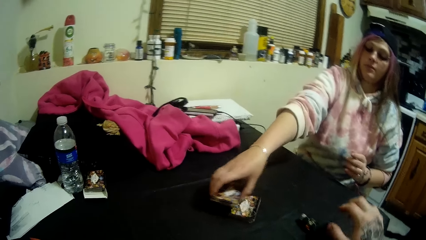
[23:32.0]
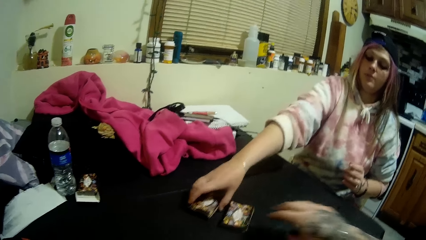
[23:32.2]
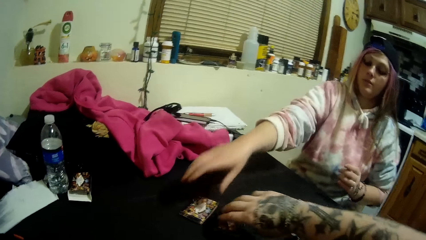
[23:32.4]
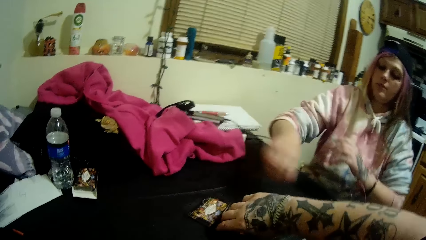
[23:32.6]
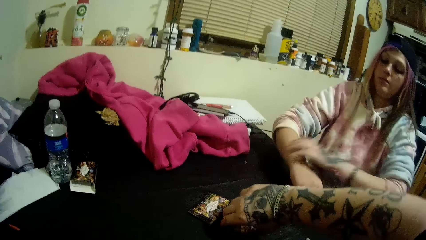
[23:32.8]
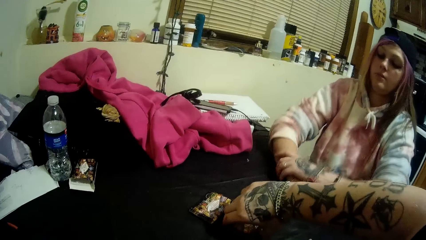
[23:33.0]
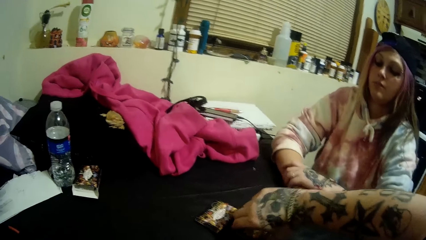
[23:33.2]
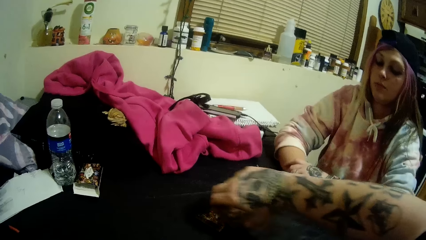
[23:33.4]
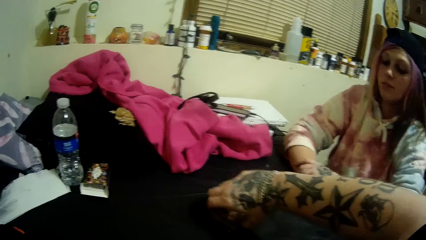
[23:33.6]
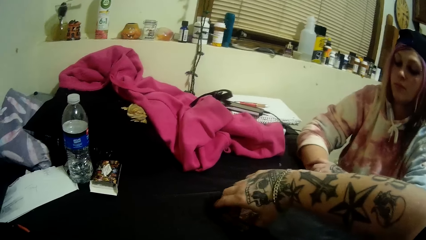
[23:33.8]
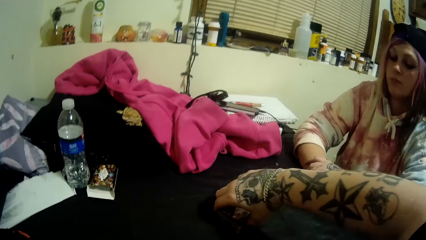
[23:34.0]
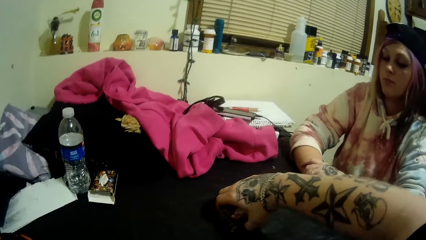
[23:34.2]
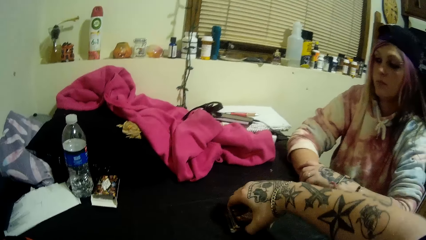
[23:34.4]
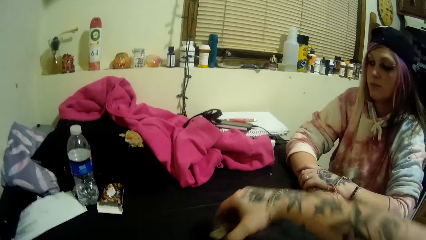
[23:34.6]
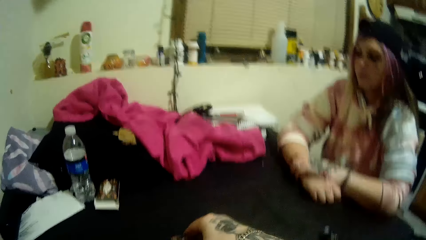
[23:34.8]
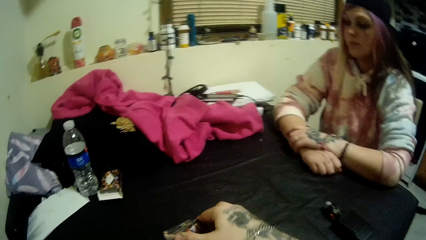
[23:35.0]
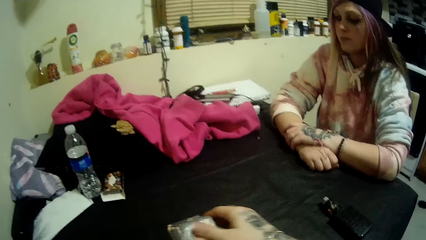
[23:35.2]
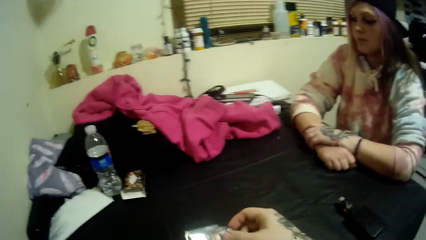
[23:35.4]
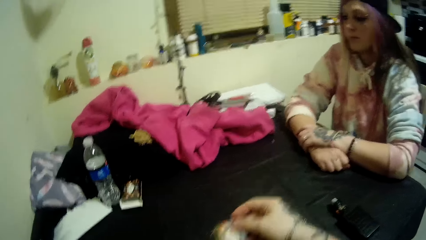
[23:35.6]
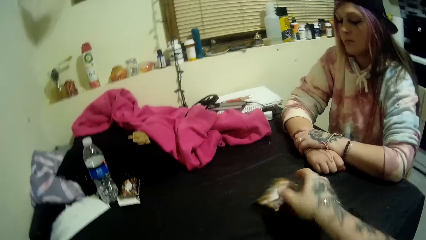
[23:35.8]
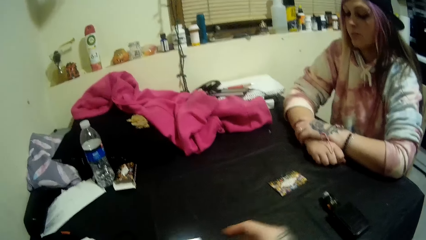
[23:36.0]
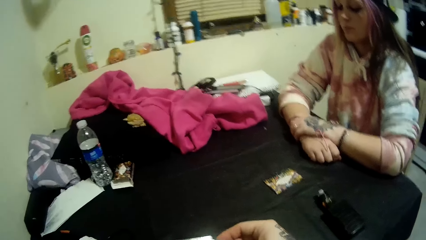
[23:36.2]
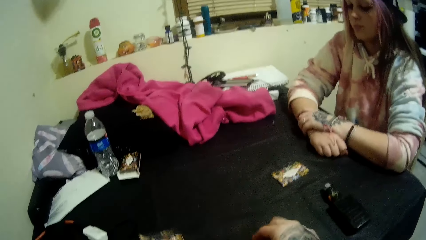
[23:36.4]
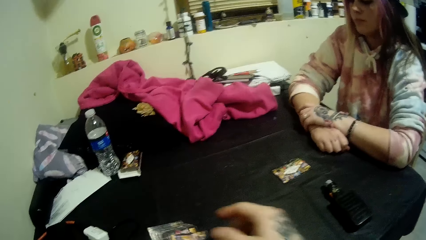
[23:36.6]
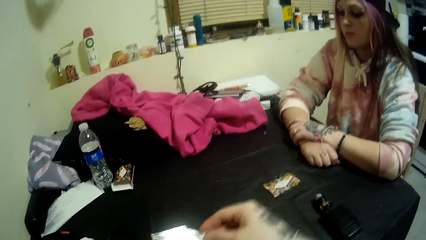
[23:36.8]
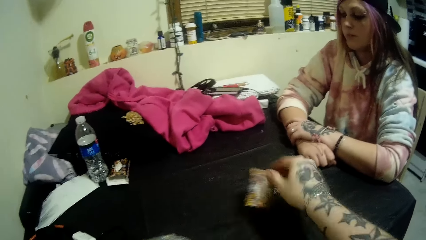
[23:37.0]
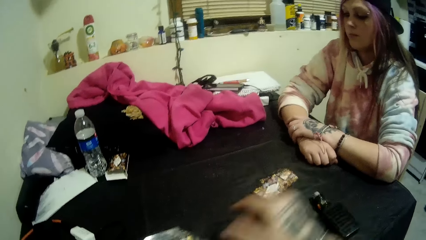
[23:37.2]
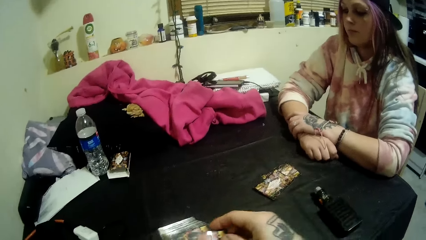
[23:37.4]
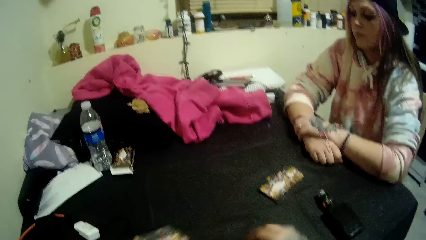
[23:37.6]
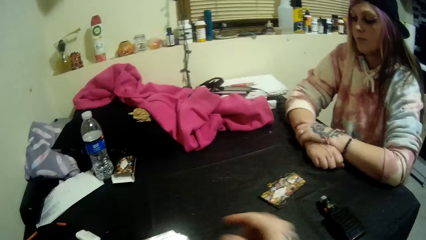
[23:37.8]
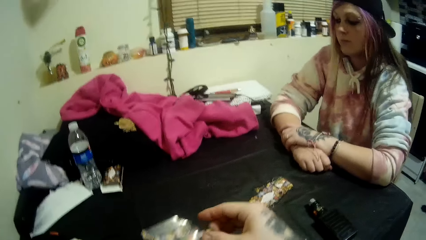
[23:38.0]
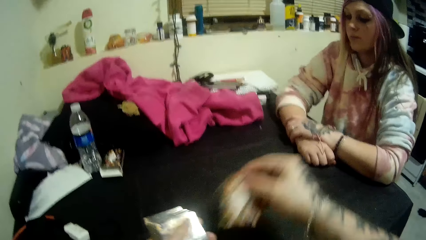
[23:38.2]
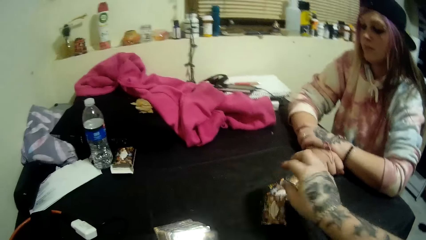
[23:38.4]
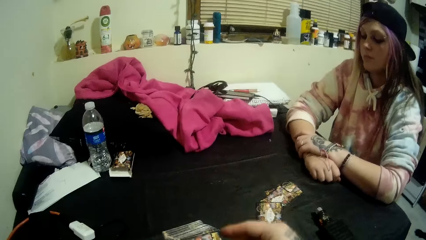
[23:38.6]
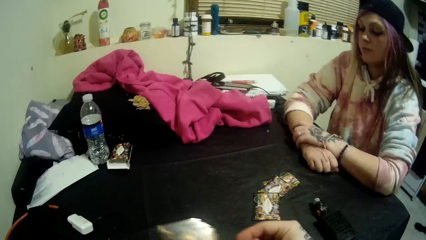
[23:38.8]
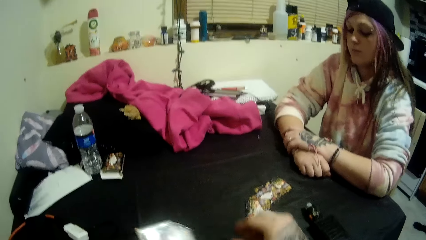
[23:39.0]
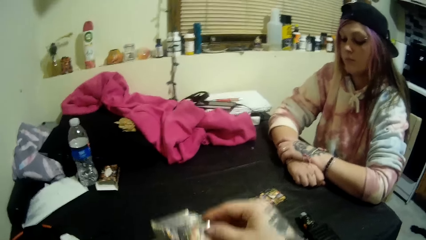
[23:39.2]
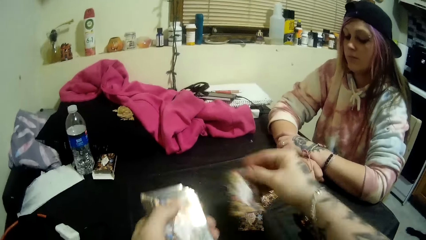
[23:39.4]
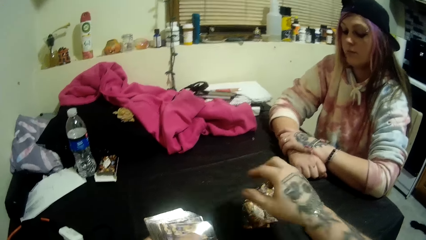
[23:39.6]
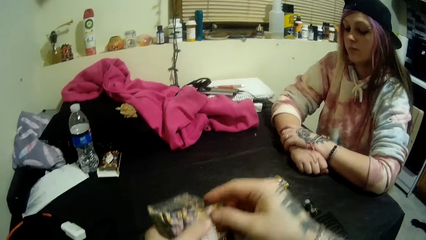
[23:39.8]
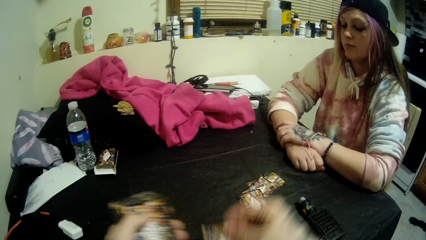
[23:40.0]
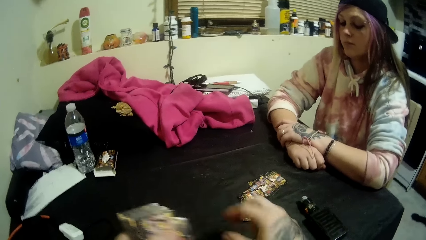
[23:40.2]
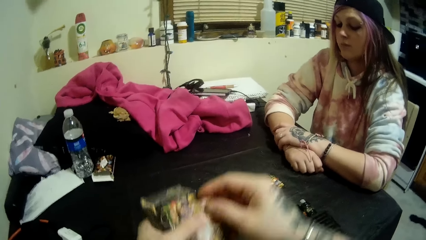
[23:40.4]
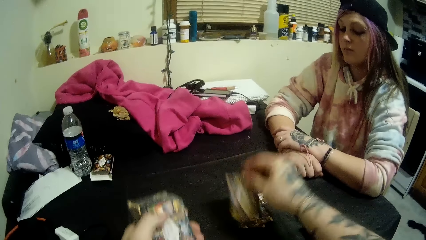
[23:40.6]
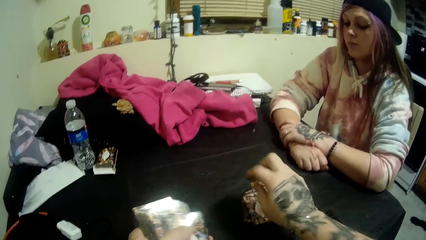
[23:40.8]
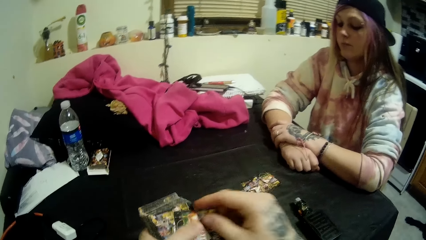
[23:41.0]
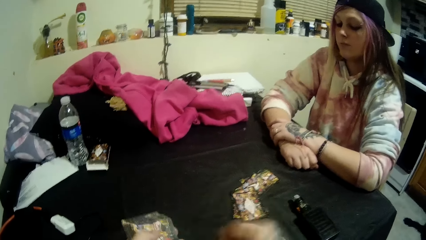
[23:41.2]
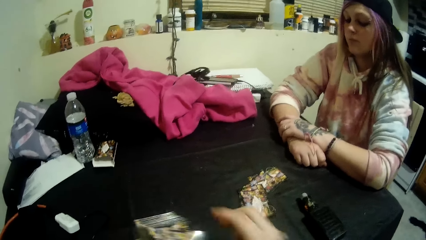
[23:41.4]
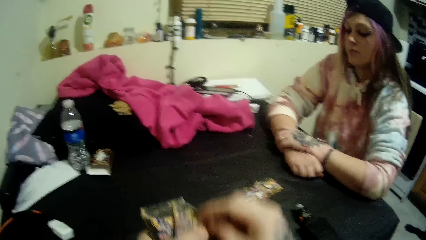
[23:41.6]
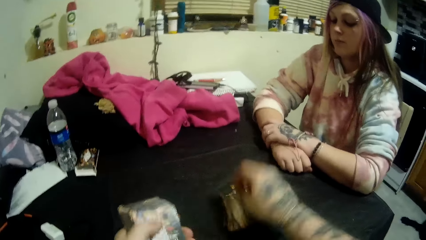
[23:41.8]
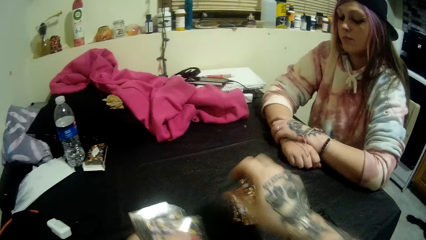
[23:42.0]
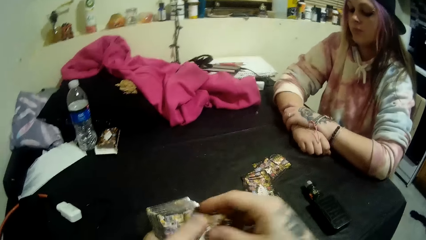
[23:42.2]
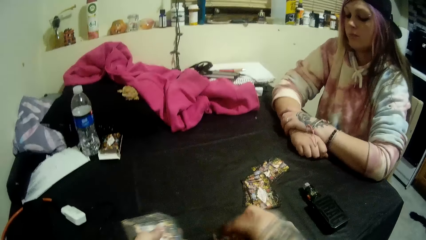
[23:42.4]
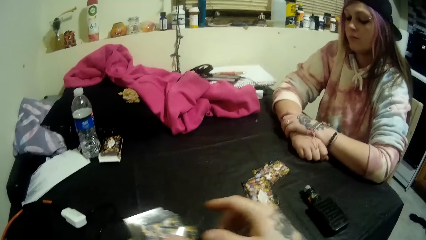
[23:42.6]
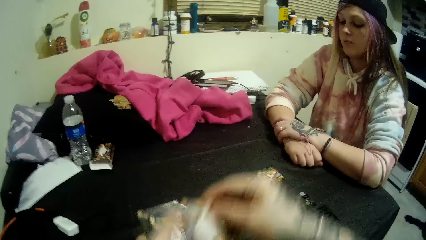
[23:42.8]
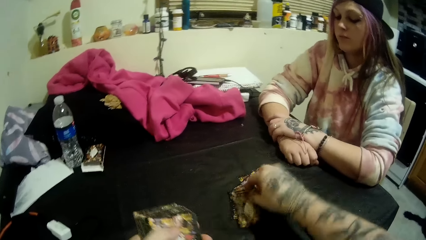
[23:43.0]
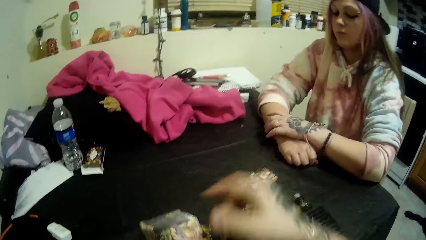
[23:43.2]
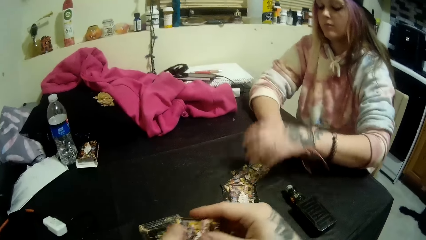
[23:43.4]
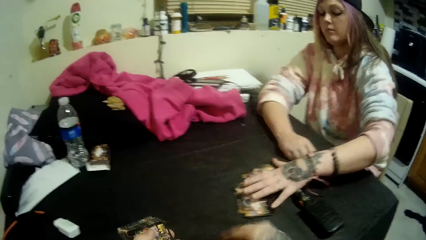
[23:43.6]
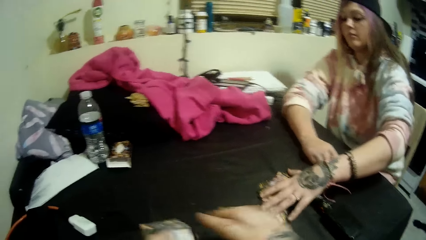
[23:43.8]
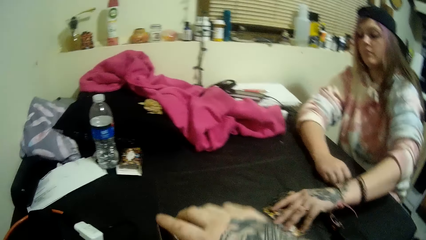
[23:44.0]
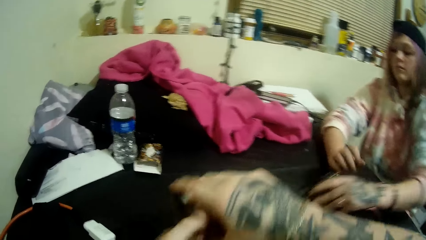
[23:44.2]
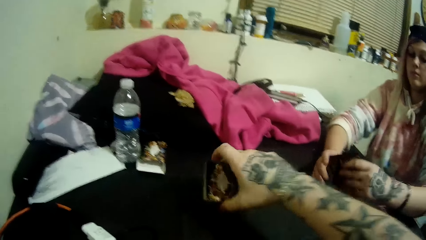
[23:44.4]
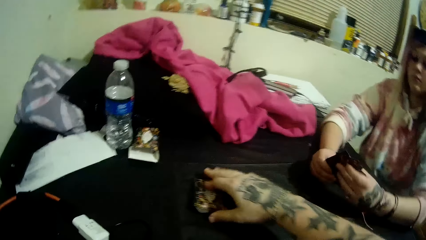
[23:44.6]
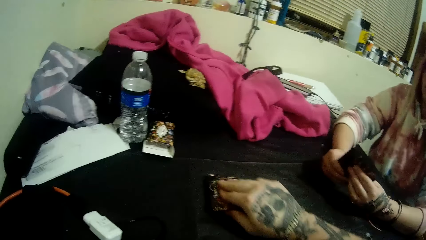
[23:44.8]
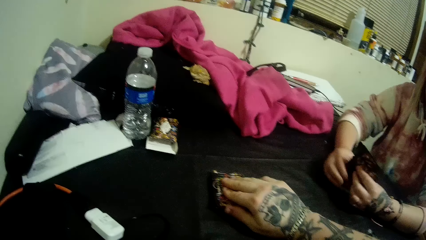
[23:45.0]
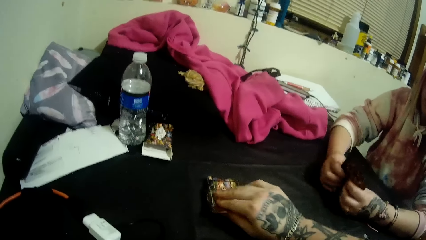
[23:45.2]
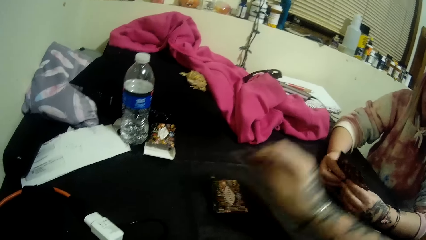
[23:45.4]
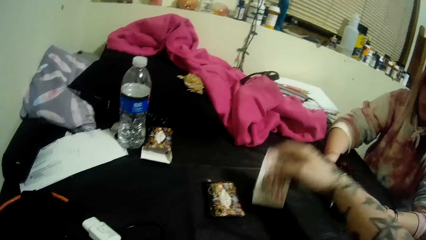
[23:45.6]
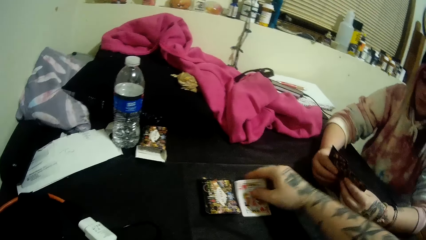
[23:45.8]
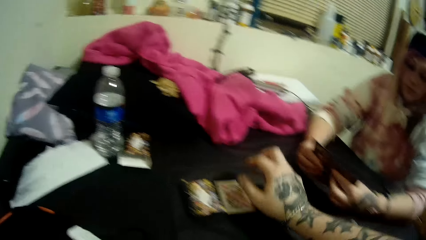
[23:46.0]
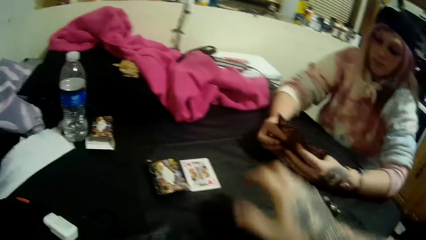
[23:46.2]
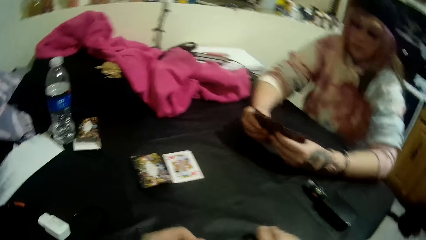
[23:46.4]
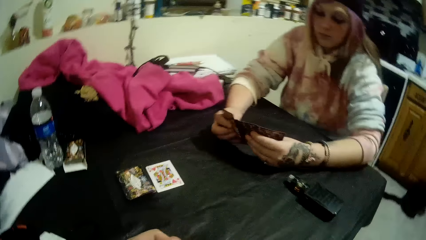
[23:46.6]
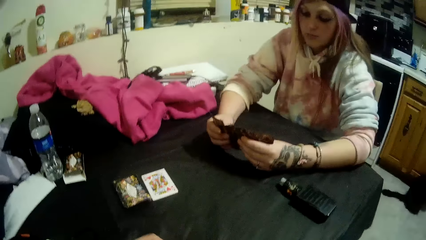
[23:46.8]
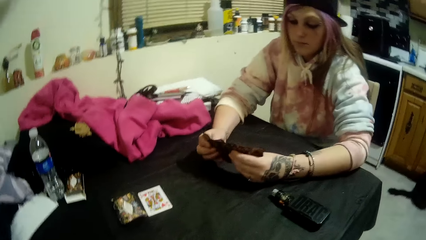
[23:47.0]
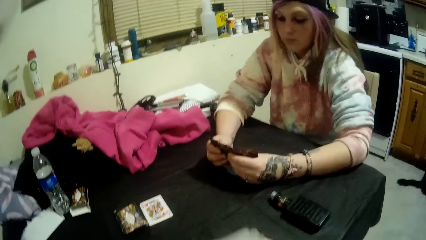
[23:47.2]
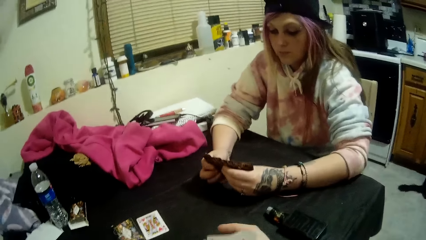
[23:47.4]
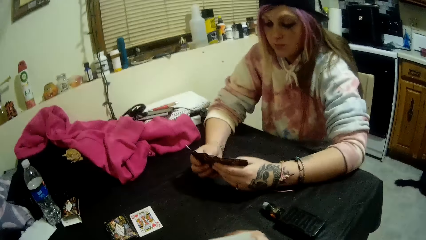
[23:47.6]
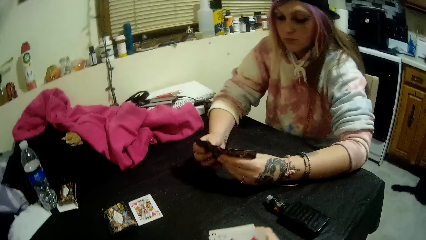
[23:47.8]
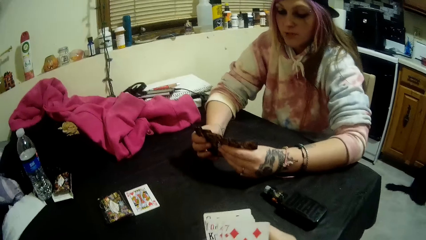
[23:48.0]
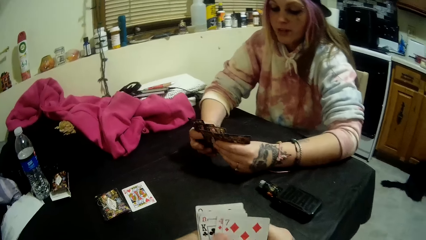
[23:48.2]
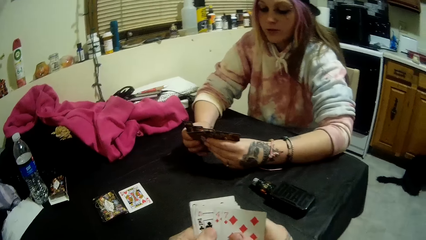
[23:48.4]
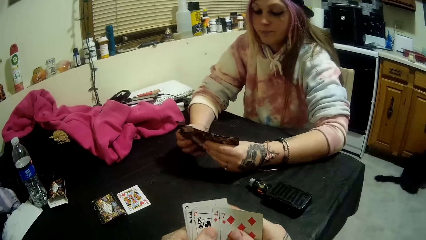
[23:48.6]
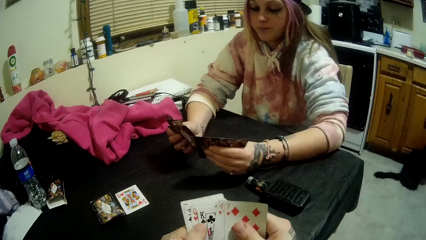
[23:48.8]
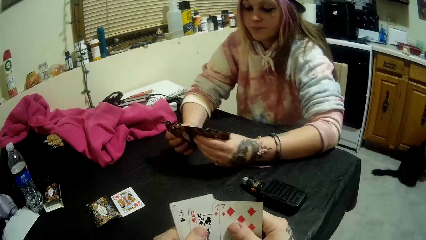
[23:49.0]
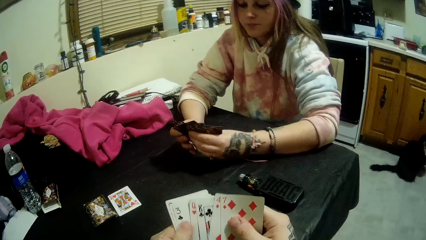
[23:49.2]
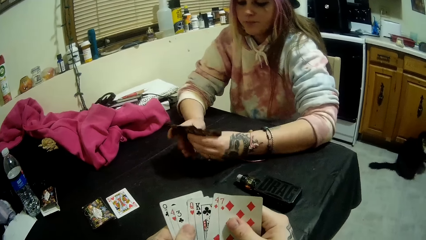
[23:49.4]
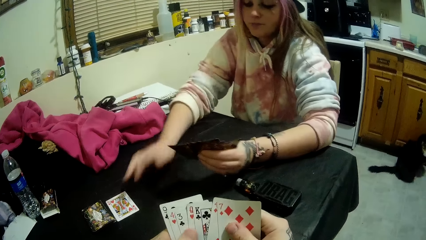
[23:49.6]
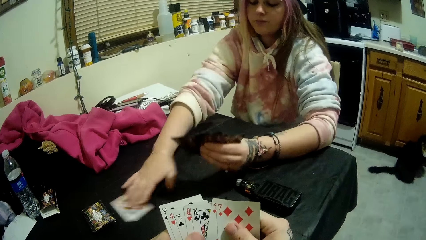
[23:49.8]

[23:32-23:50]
The camera wearer places one half on the other on the table with his right hand. He picks the stack of cards with his right hand from the table. He shares the cards between himself and the lady. He counts the cards. The lady picks her cards from the table with her left hand and holds the cards with both hands. The camera wearer drops the stack of cards onto the table with his right hand. He picks a card from the stack of cards with his right hand onto the table beside the stack. The lady aligns the cards. The camera wearer holds his cards with both hands and aligns the cards.
